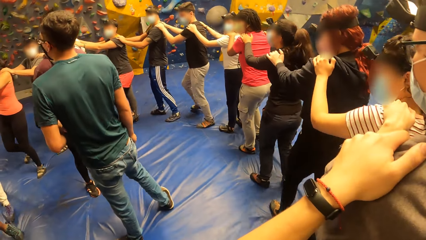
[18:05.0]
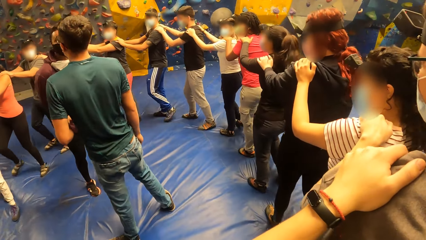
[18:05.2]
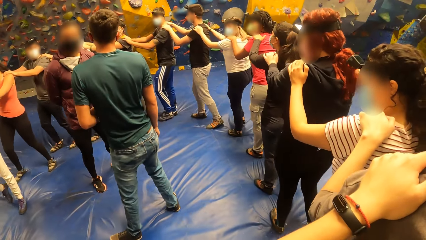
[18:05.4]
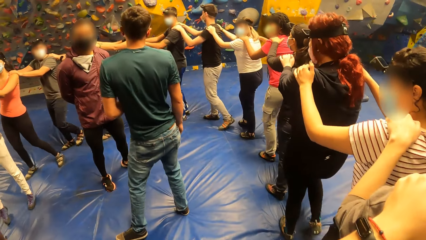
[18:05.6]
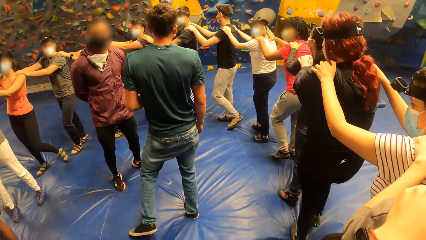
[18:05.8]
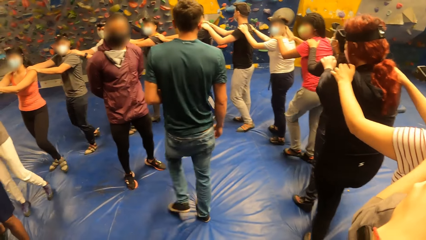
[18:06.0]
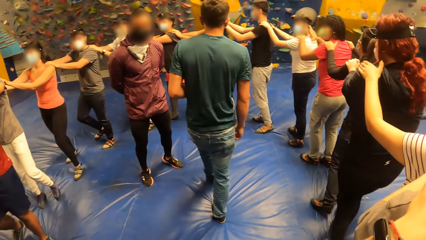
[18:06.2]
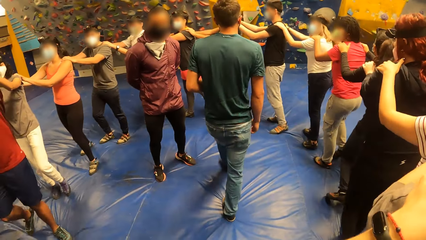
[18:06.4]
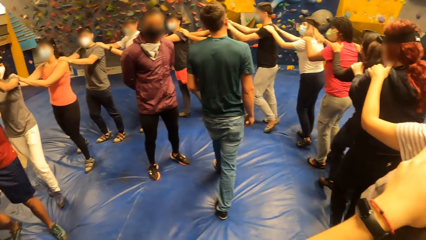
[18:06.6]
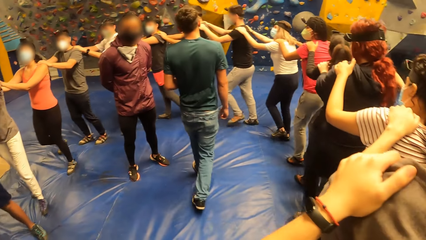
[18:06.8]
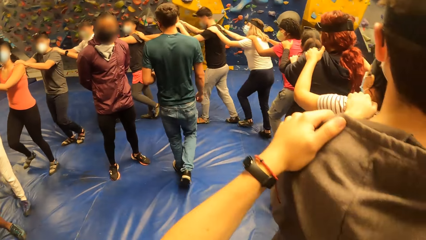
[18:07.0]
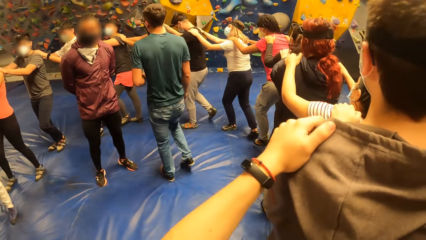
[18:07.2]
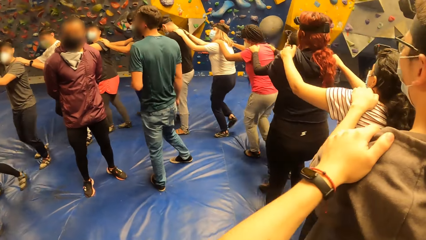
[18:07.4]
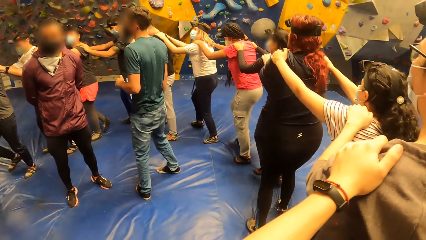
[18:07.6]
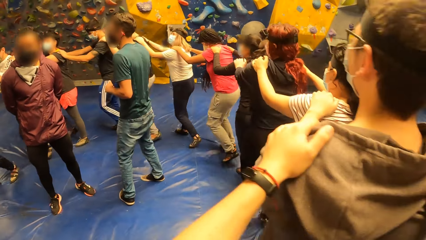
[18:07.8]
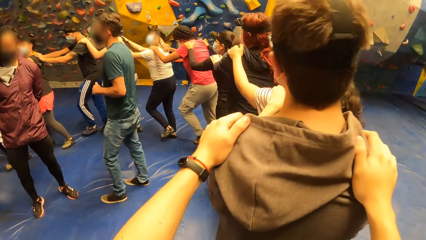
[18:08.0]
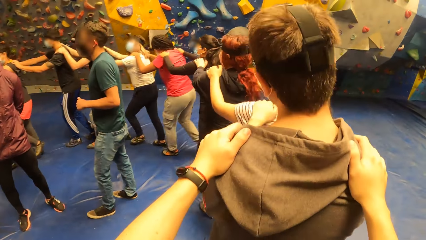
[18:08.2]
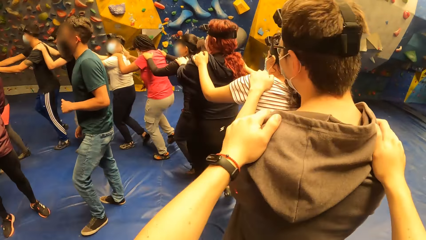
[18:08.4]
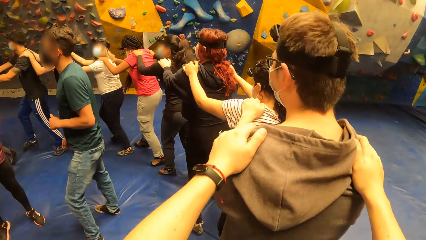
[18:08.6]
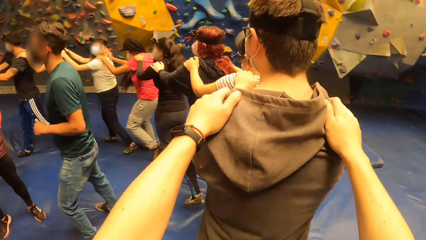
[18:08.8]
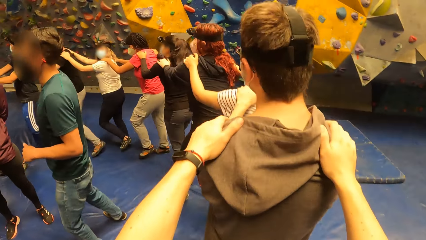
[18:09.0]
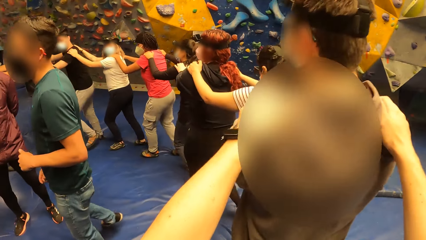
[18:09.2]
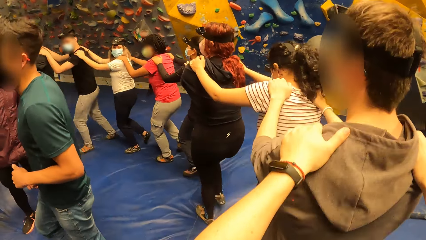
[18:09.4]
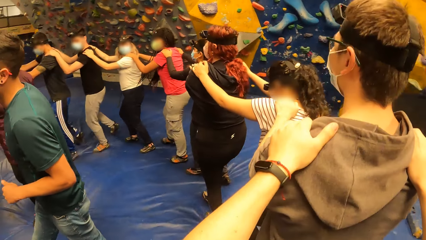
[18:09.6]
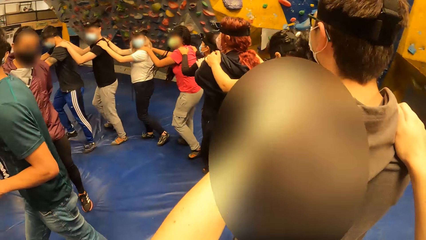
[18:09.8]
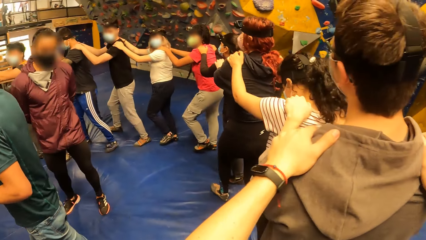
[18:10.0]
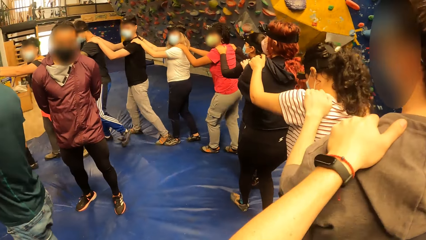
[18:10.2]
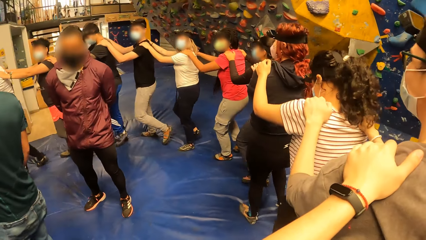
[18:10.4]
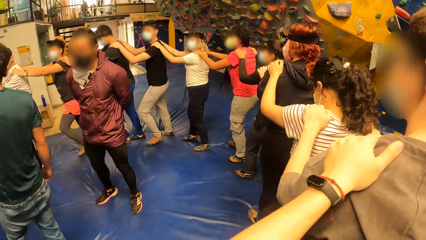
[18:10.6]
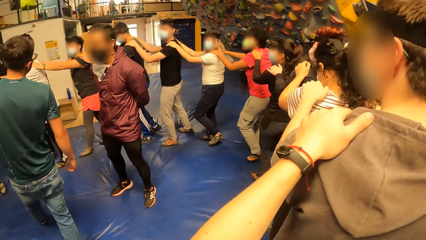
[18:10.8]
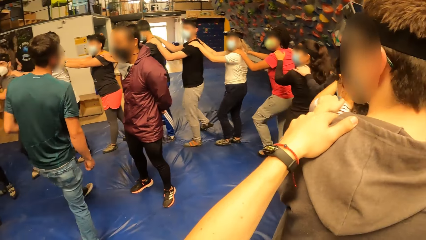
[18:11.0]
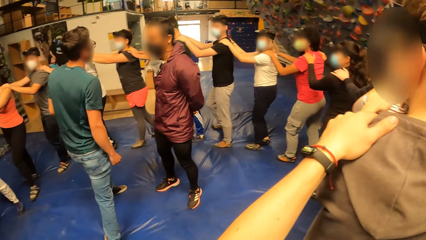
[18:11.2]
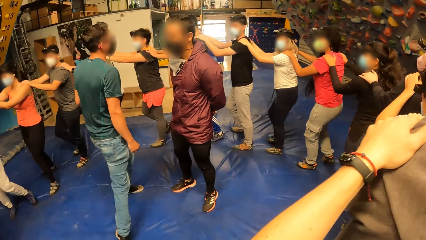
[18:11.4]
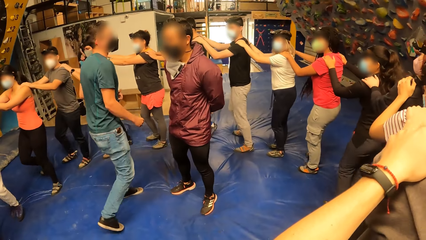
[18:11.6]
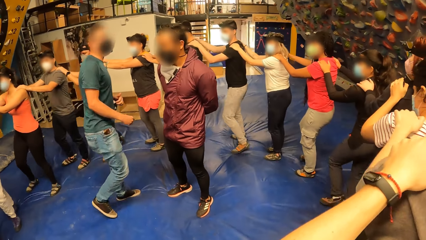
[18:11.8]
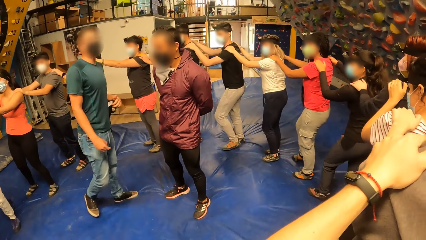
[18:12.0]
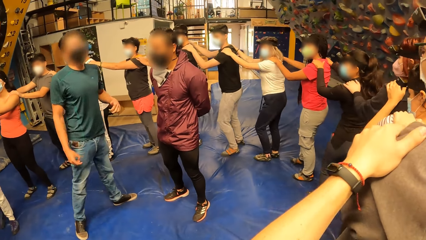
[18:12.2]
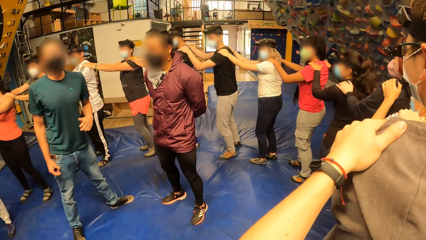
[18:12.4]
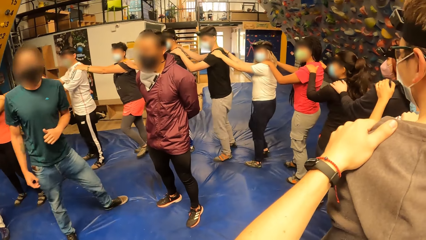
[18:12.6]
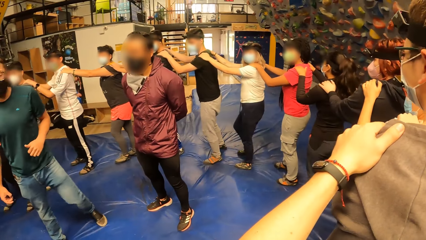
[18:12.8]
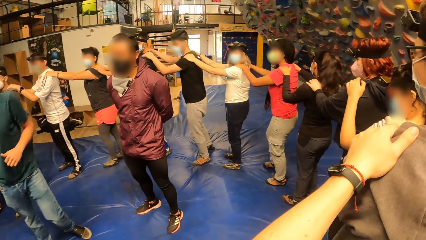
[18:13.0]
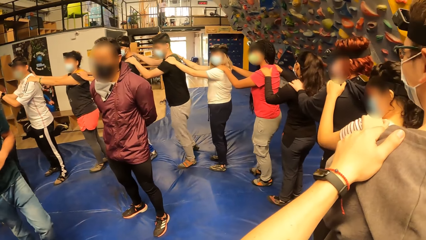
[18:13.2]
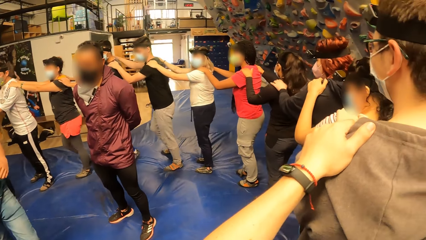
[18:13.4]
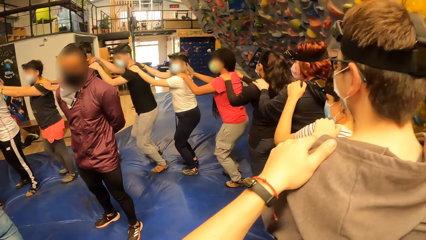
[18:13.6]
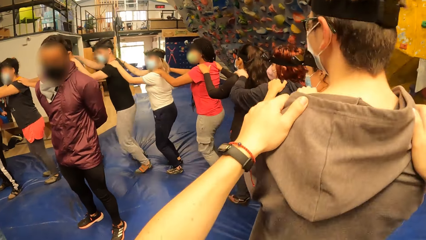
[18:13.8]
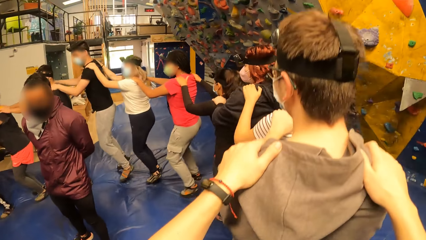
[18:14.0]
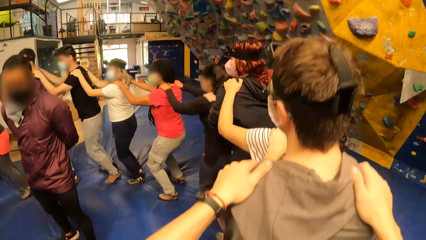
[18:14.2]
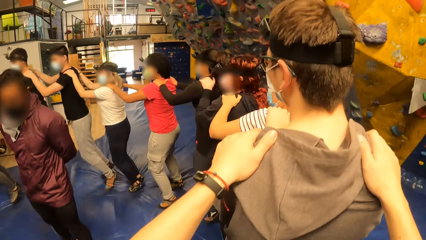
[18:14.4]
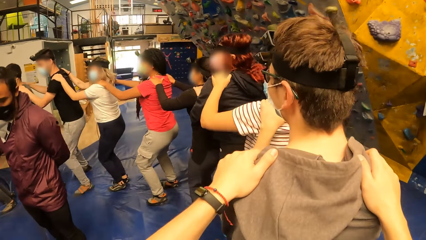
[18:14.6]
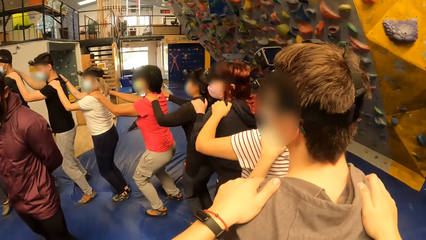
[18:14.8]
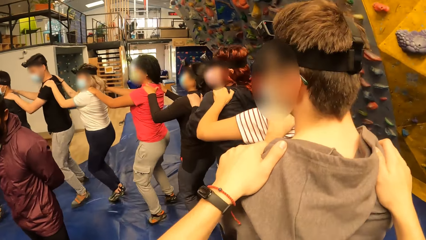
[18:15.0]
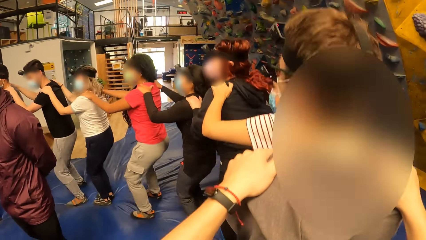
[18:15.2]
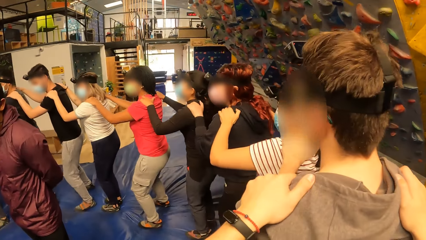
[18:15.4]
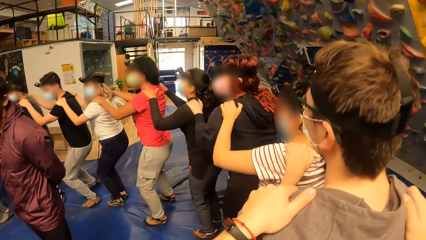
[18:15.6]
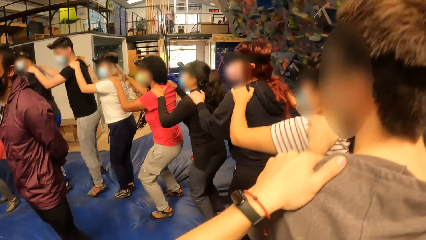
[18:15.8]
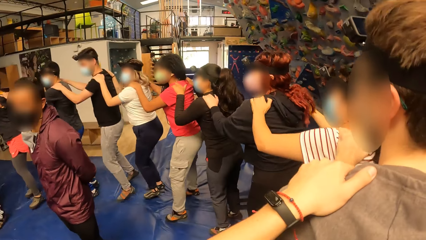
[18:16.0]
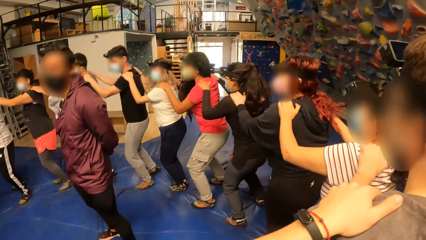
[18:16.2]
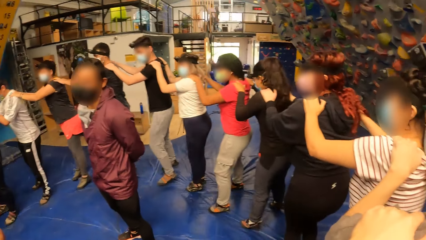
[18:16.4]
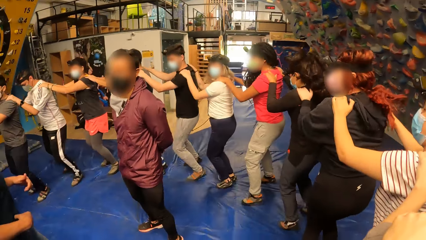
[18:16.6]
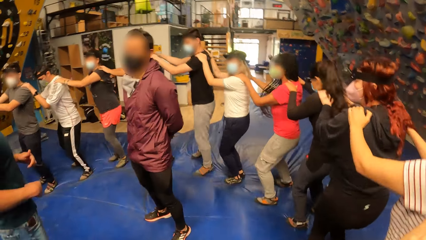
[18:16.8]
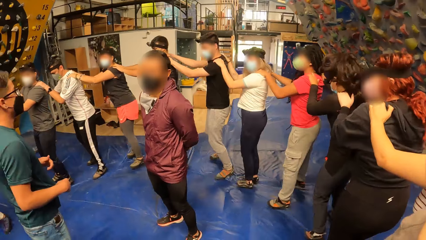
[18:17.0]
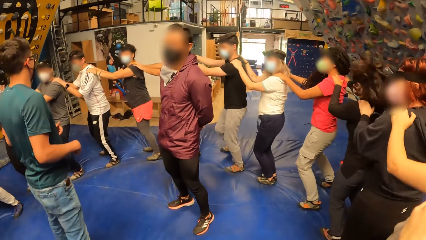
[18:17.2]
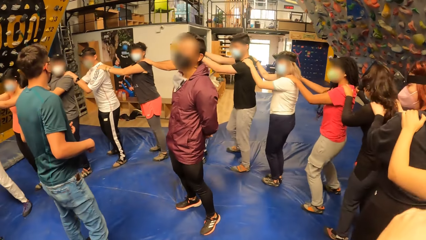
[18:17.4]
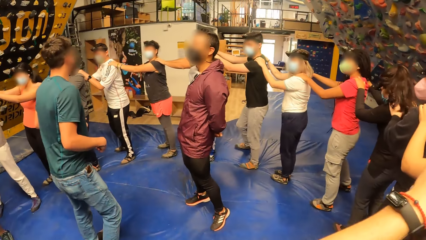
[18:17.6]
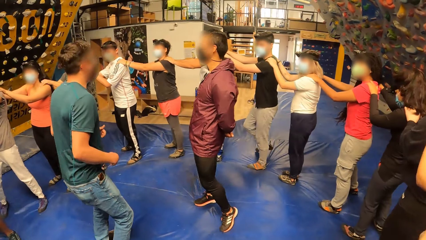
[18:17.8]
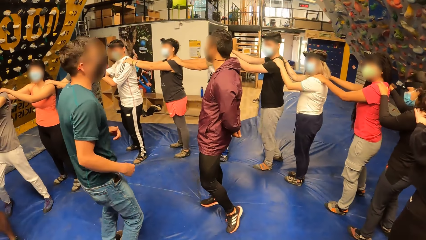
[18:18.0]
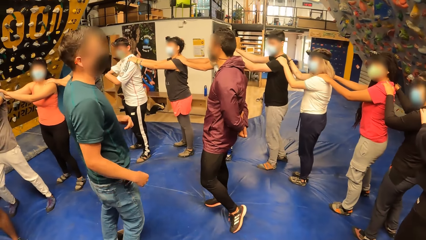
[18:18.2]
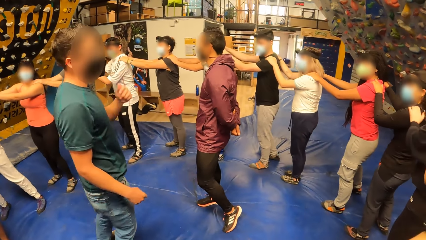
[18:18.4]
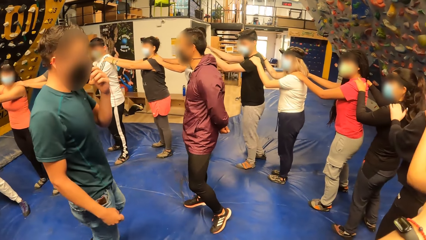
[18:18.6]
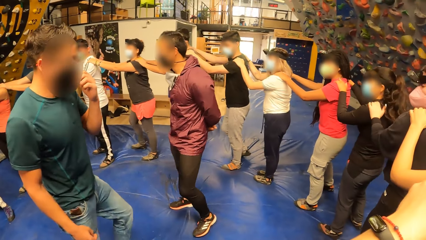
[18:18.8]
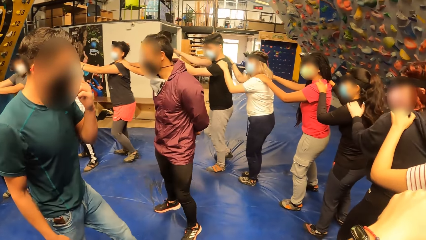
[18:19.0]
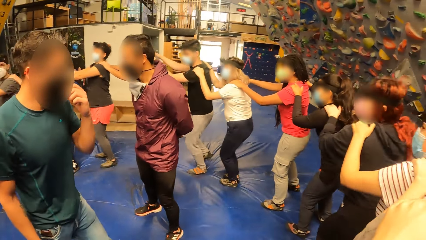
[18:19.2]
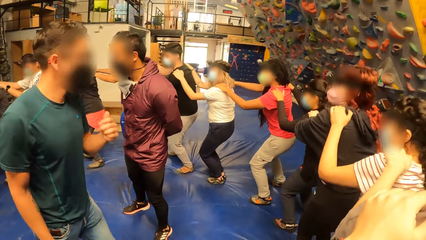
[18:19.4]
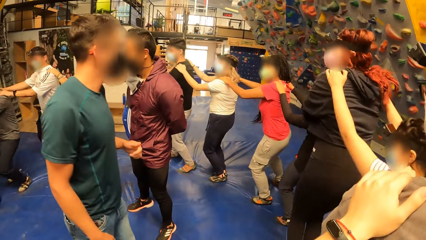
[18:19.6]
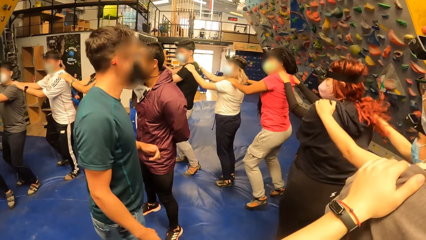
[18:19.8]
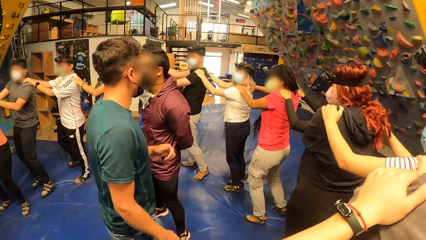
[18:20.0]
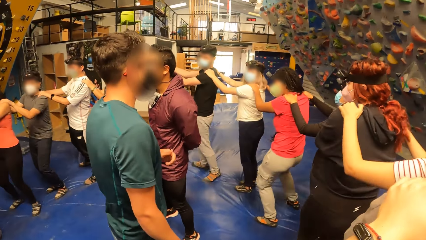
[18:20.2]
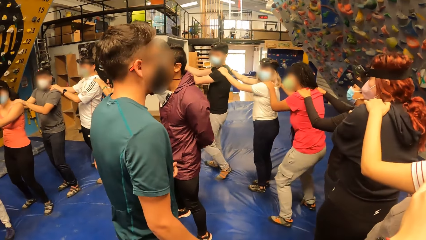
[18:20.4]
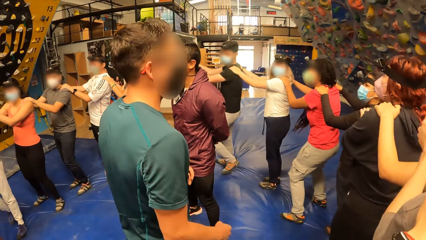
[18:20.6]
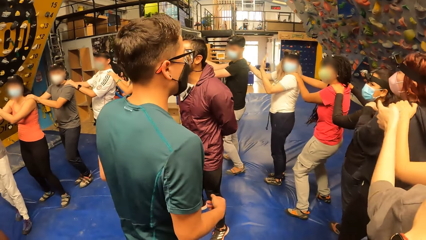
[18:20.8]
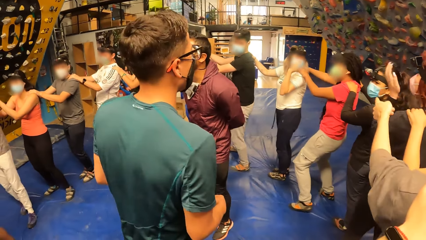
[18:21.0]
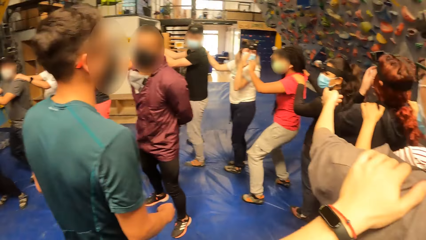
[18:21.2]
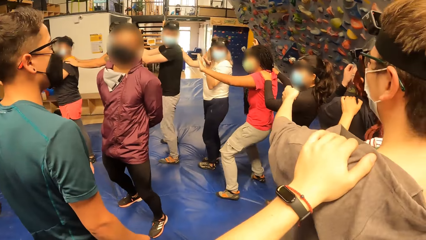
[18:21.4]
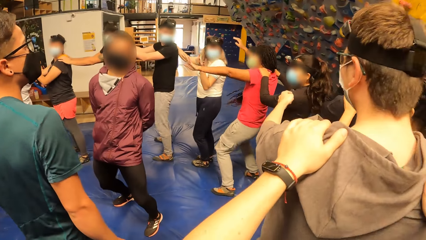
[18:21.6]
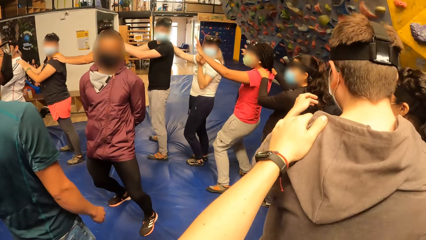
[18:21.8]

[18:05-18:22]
The camera wearer steps forward. They look around. A man looks around. The camera wearer moves the legs. Another man interacts with the group of people in the bouldering room. The group of people jump on the bouldering foam. The first man jumps. A third man interacts with the group of people. The camera wearer exercises with the group of people round the third man and a fourth man.
